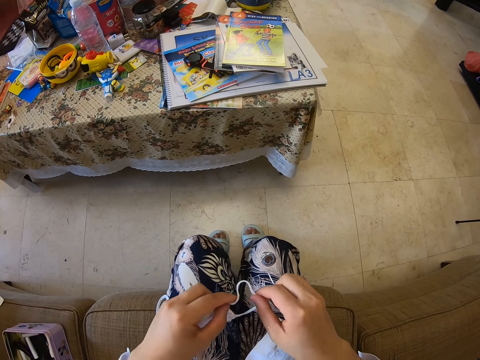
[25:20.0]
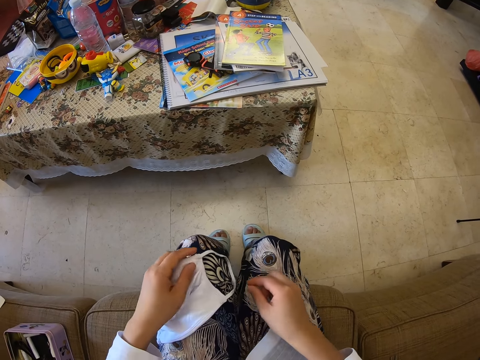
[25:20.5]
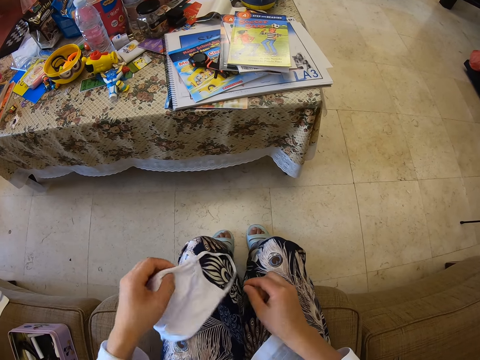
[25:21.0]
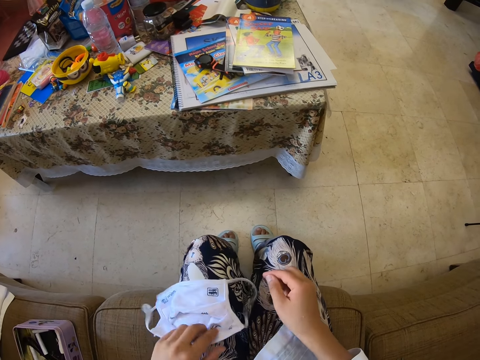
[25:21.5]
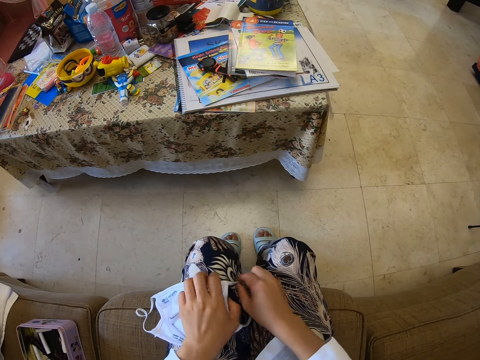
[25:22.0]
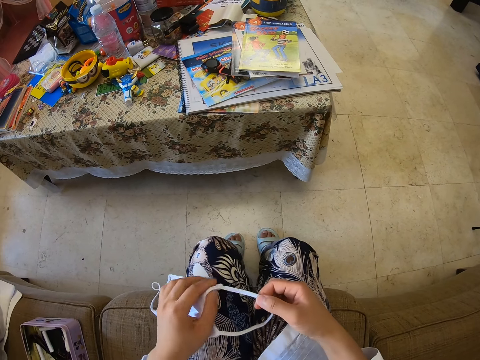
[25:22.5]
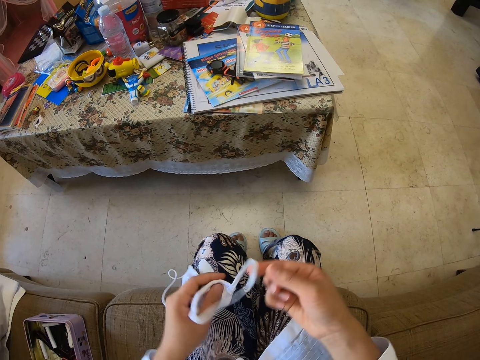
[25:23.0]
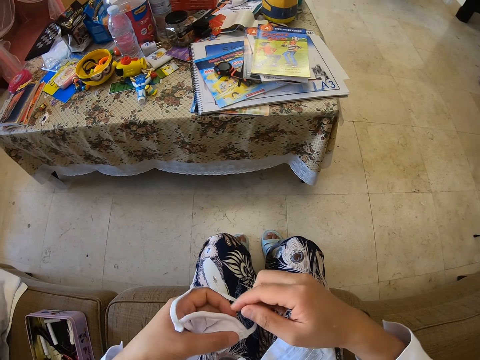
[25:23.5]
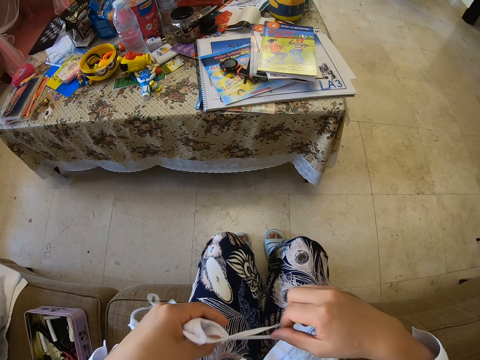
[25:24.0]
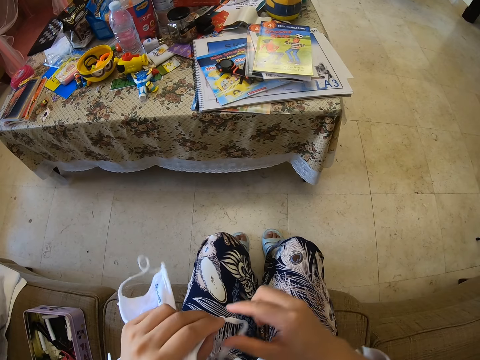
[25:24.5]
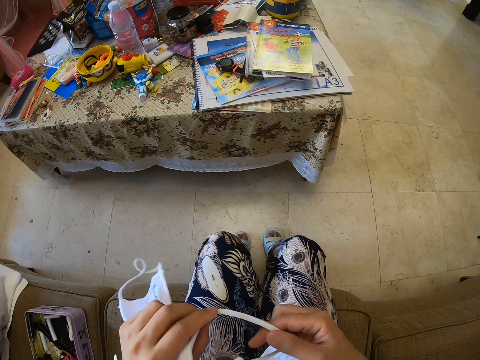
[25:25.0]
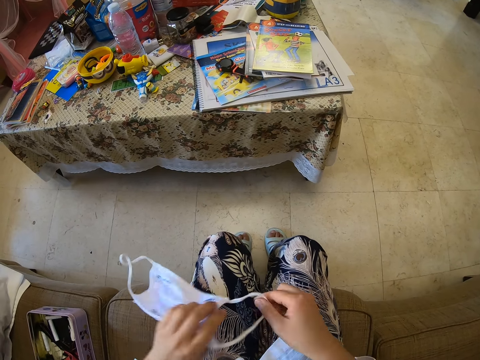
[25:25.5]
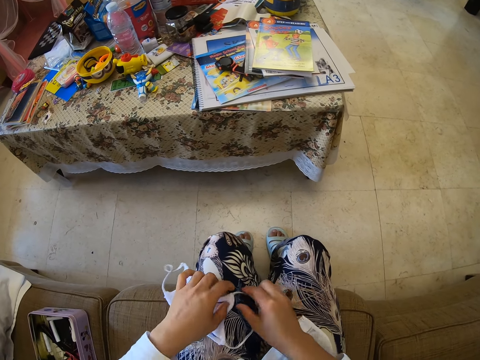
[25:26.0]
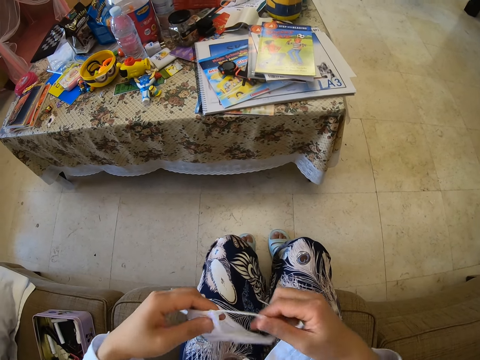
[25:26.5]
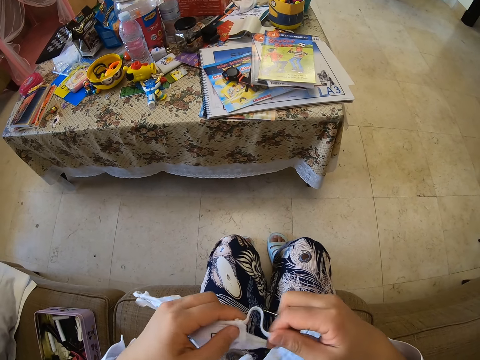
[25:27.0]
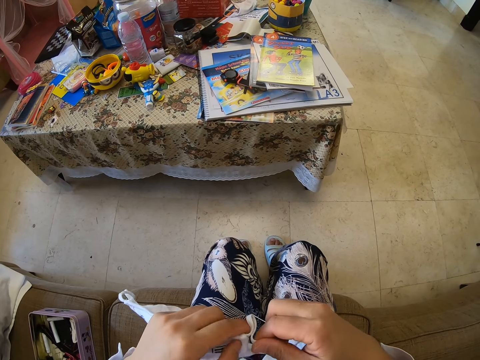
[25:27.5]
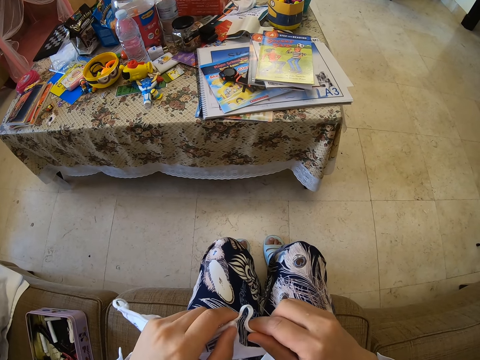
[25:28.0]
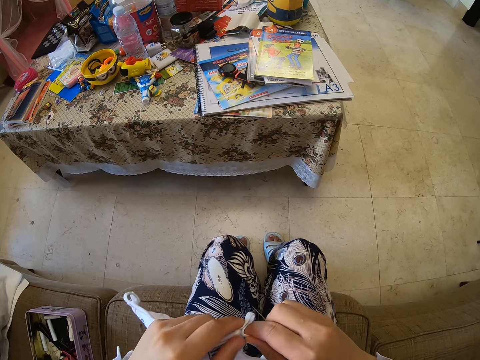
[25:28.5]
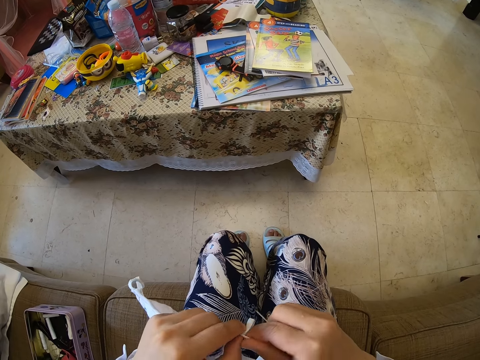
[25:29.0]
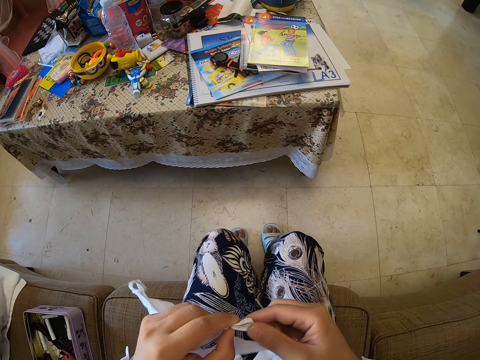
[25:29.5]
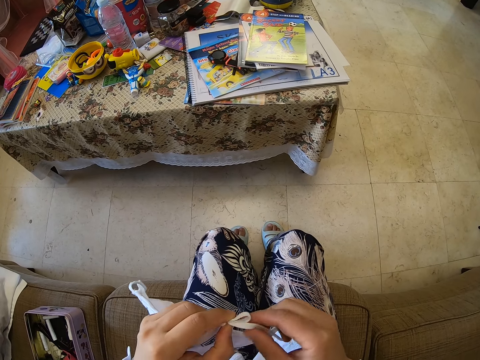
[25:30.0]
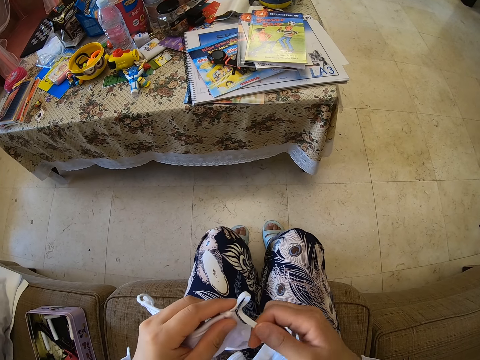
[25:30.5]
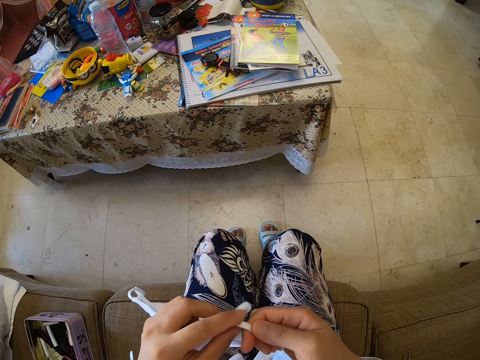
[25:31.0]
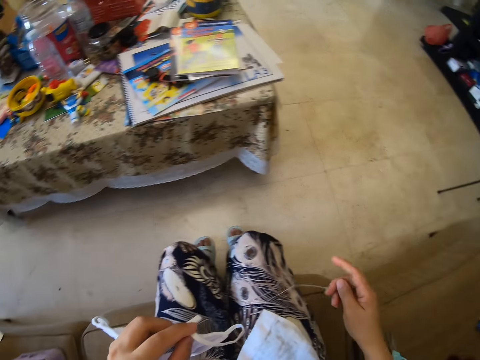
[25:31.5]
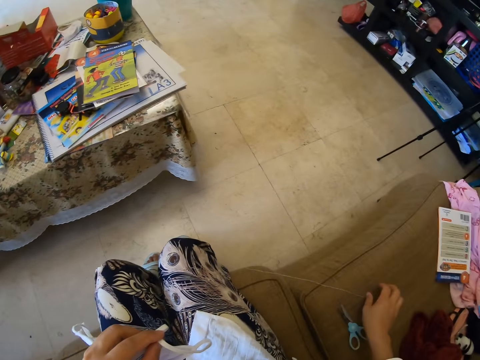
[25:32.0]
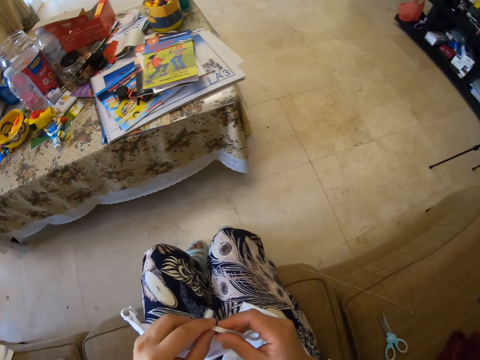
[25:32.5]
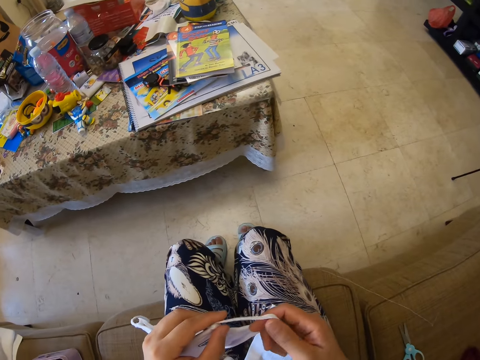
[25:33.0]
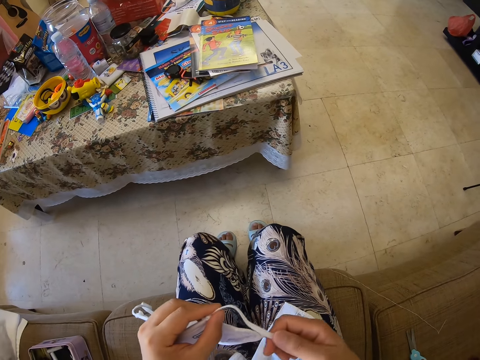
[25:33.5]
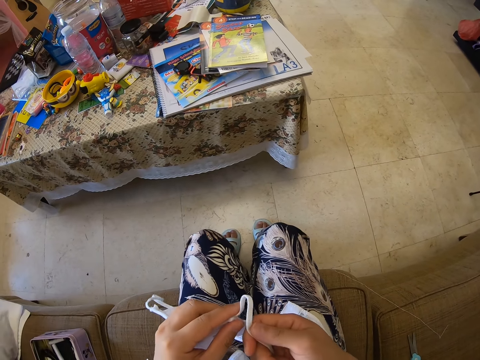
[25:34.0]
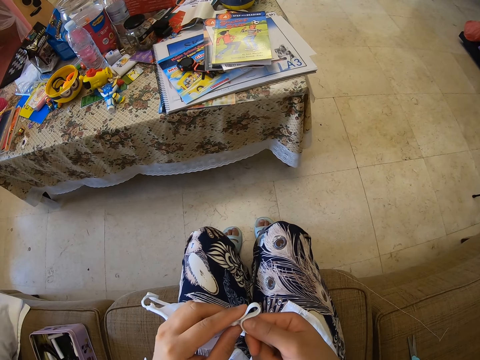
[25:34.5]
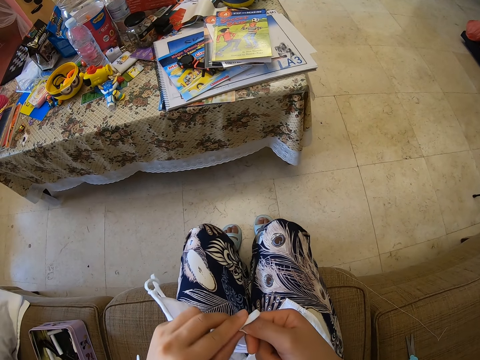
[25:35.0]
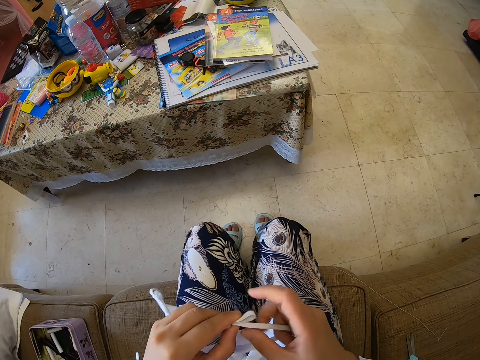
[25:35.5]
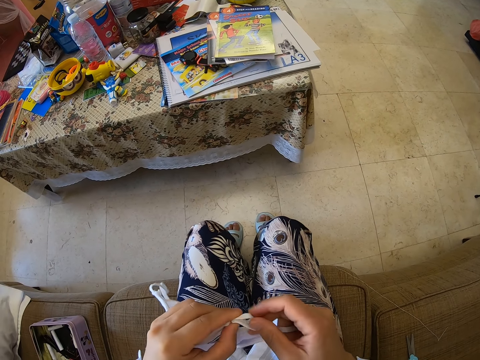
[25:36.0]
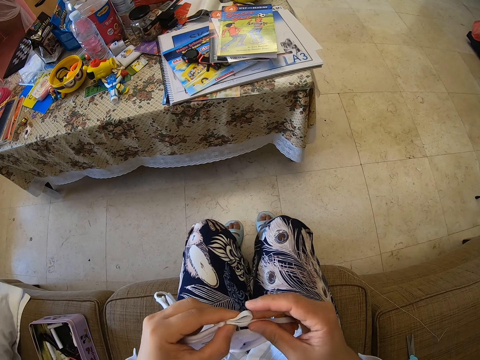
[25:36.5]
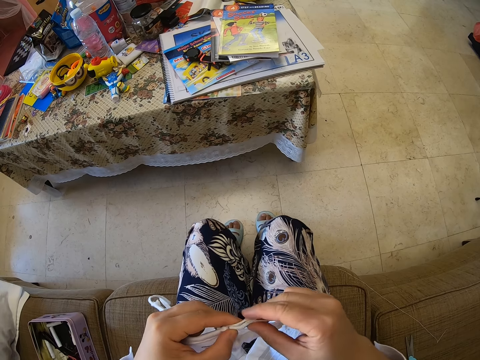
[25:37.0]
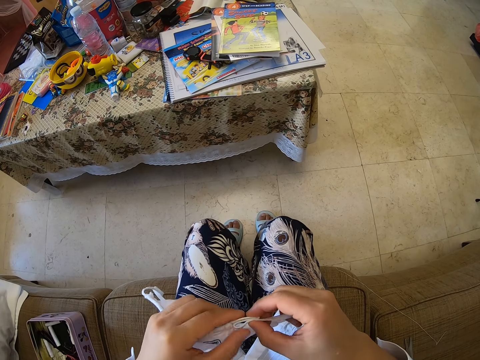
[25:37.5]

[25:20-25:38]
The camera wearer unfolds the elastic cord of the facemask. She holds the facemask, turns the facemask, and drops the facemask on her lap. She picks up the facemask from the lap. She folds the elastic cord of the facemask. She drops the threaded needle on the seat. She folds the elastic cord of the facemask.

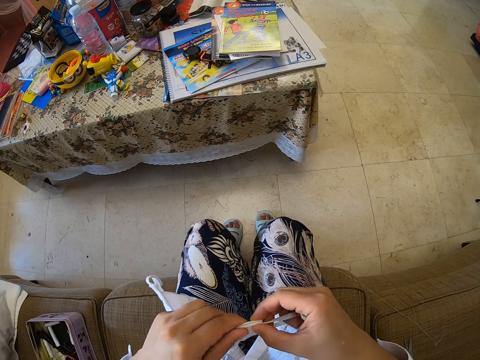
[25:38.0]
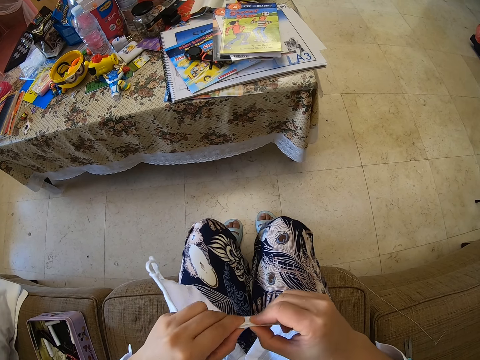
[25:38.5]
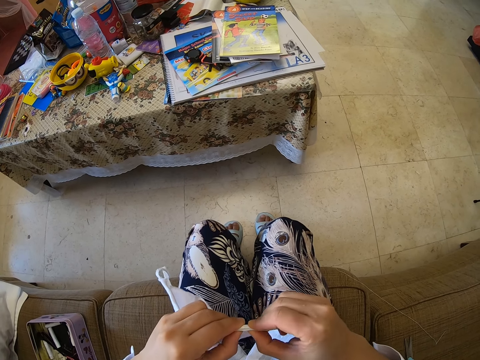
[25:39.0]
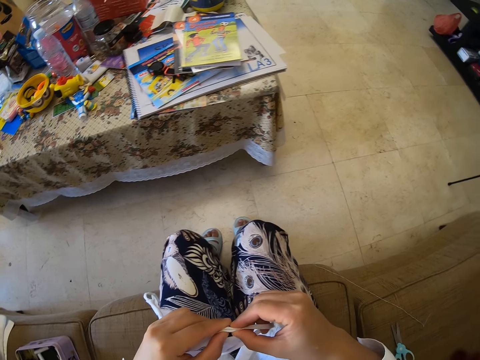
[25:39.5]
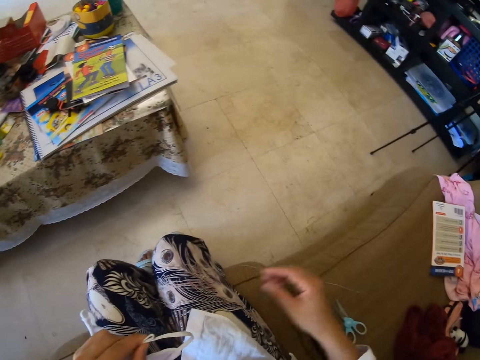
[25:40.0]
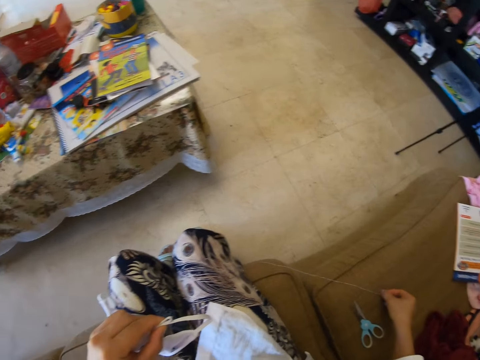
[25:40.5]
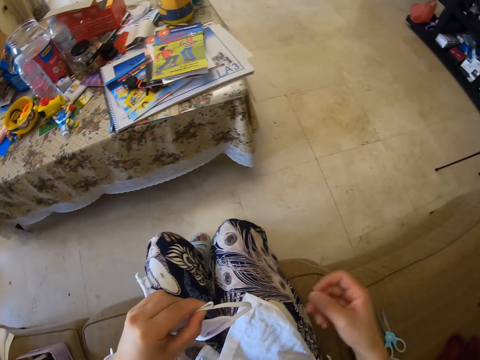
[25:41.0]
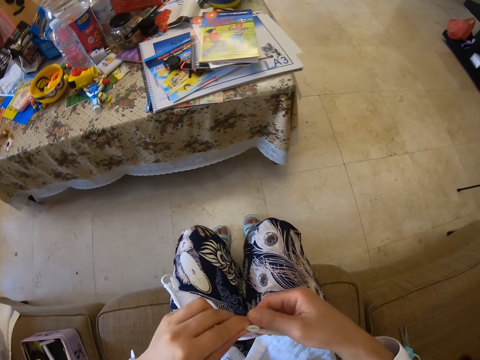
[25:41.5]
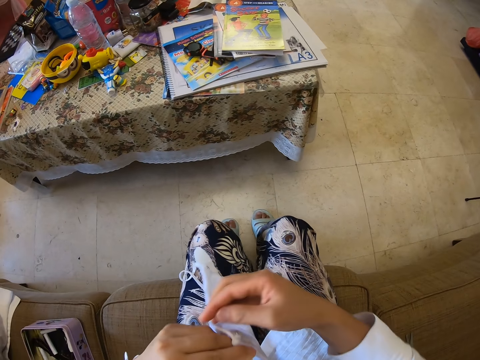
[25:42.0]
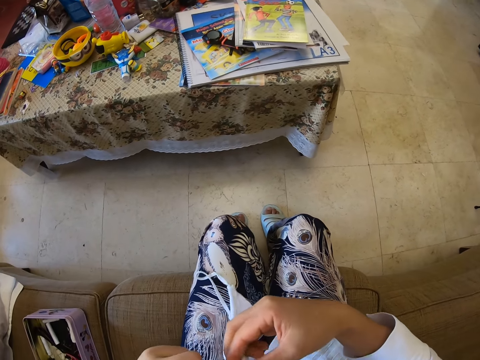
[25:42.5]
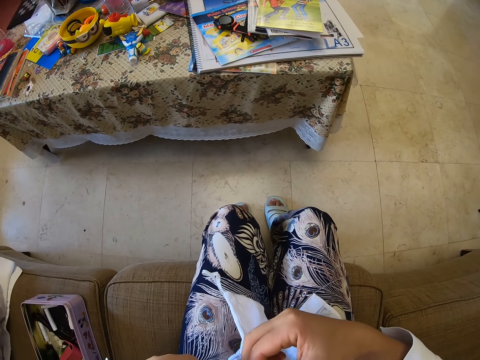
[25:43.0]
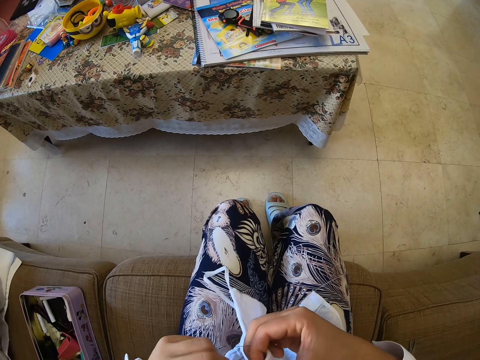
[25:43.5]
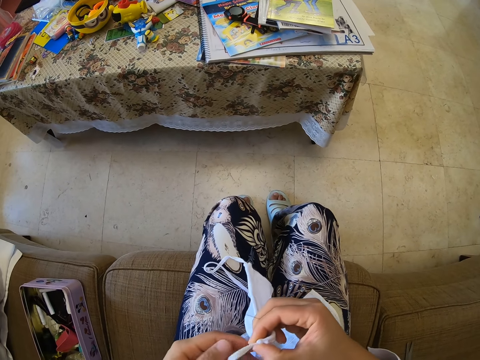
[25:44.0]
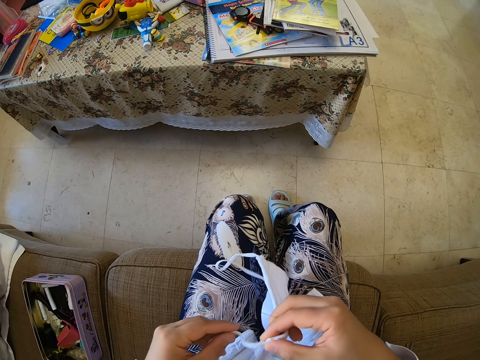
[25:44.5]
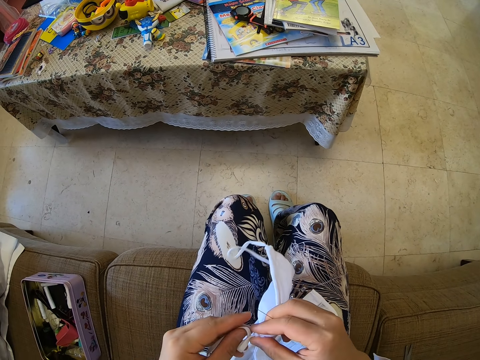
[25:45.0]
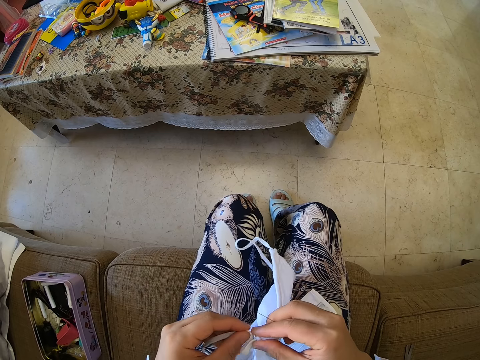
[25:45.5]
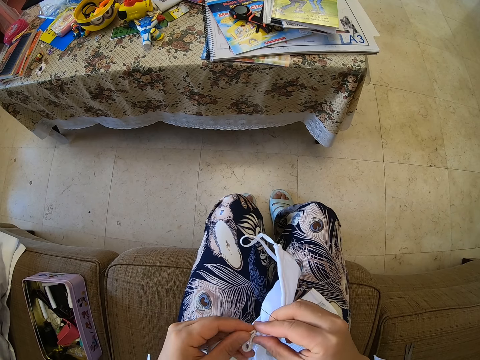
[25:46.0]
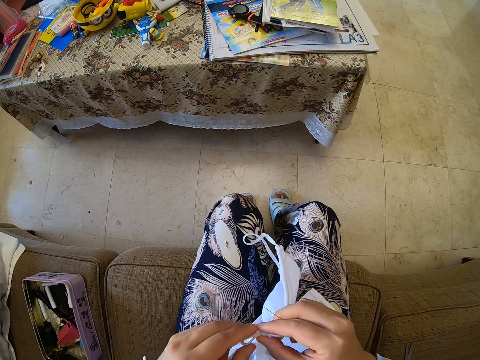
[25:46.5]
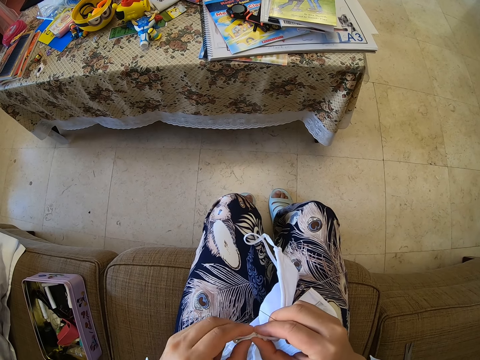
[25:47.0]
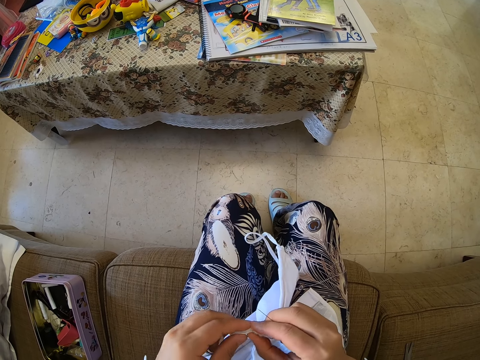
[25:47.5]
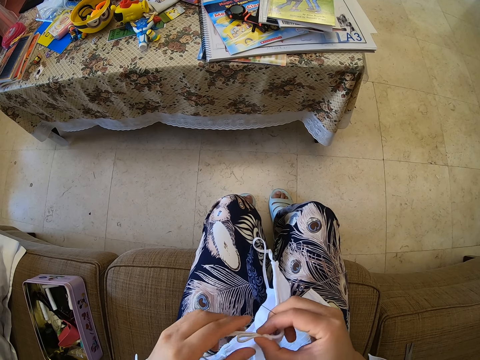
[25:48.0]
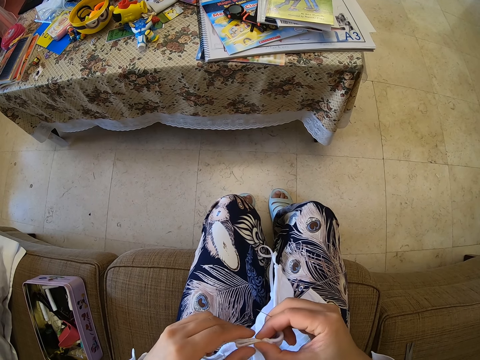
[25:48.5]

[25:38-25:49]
The camera wearer picks up the threaded needle from the seat. They turn the facemask. They fold the elastic cord of the facemask.
